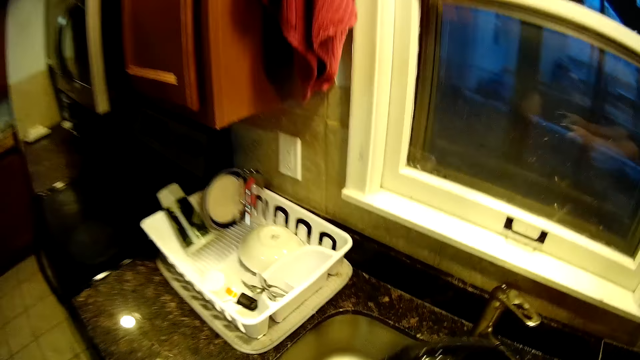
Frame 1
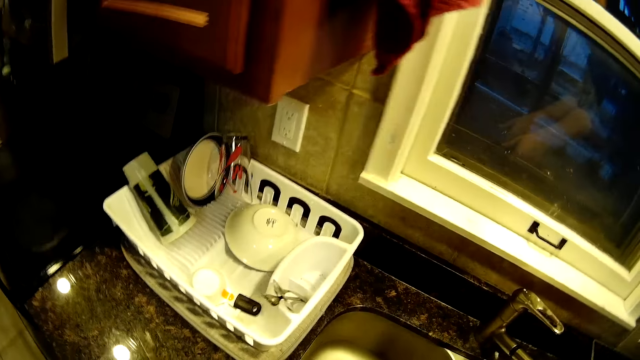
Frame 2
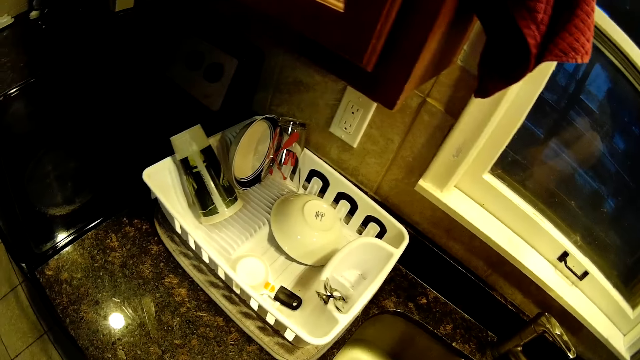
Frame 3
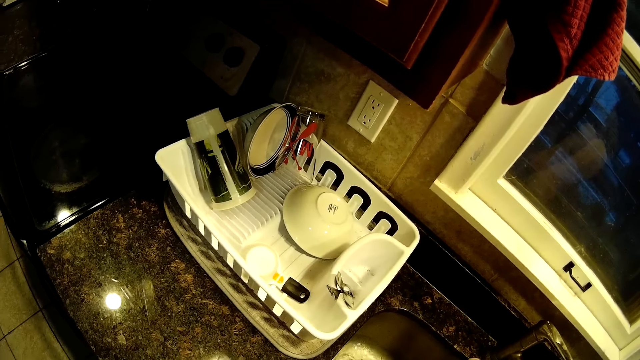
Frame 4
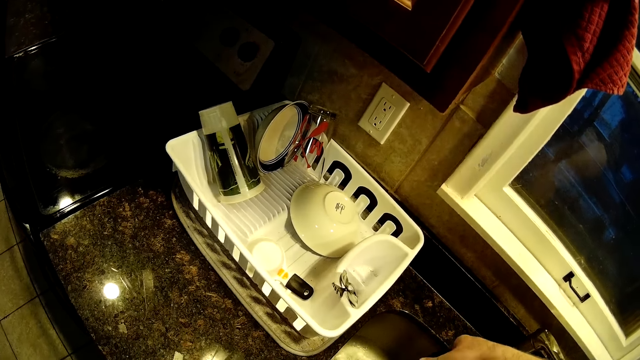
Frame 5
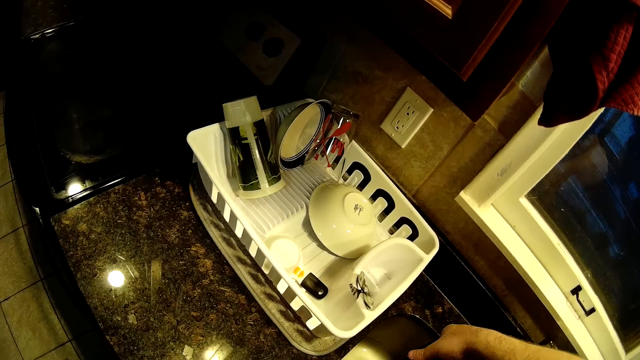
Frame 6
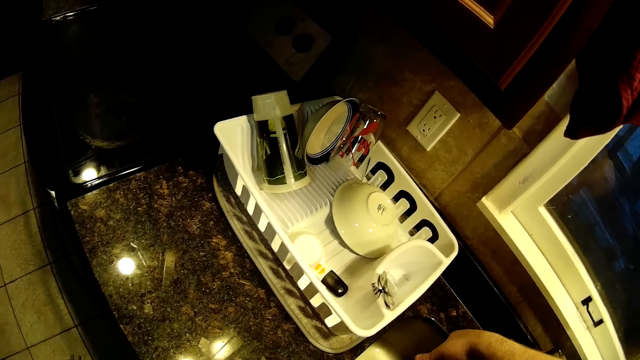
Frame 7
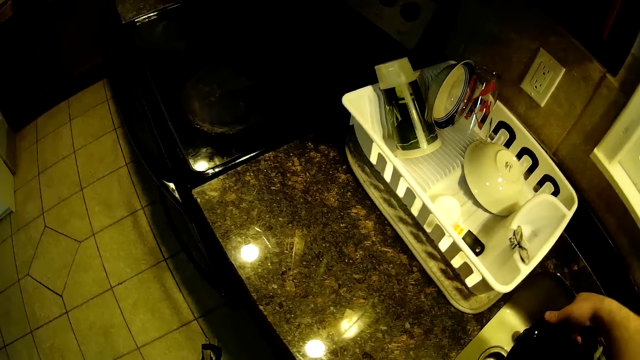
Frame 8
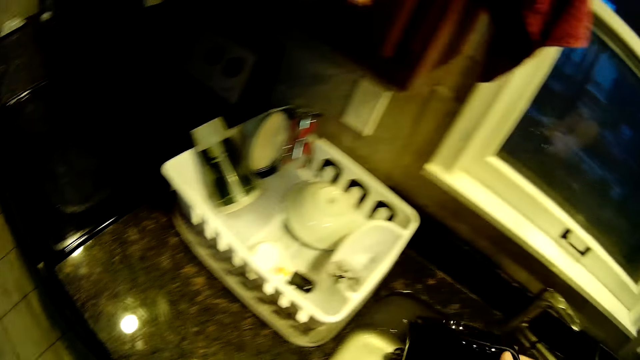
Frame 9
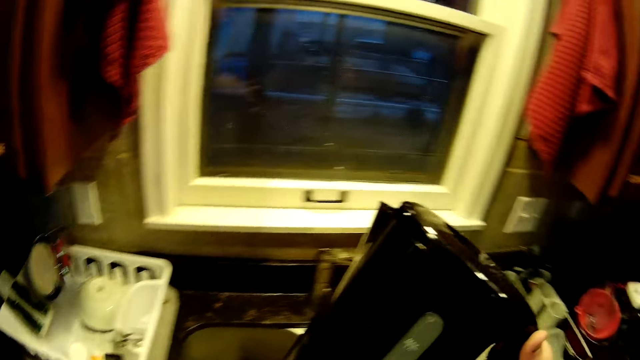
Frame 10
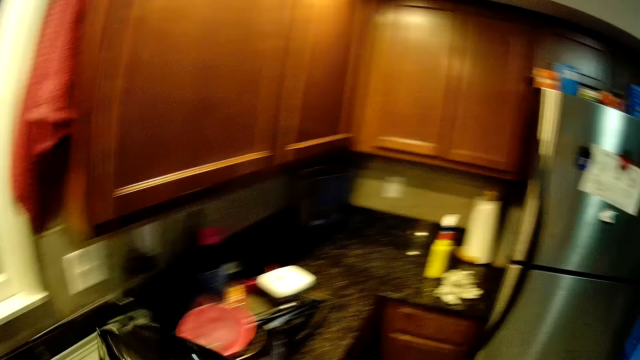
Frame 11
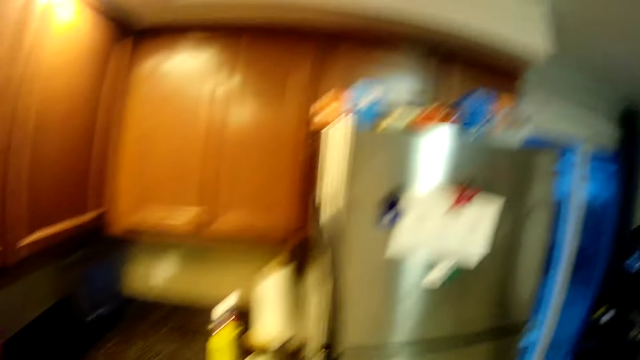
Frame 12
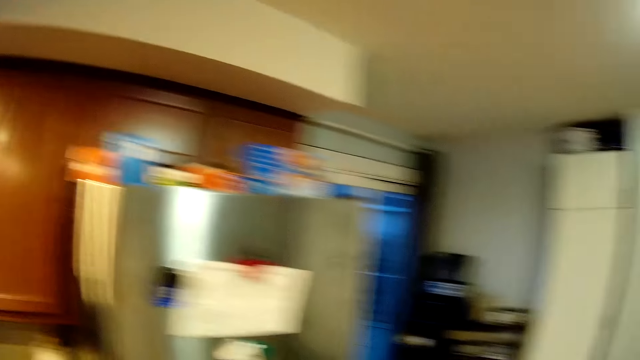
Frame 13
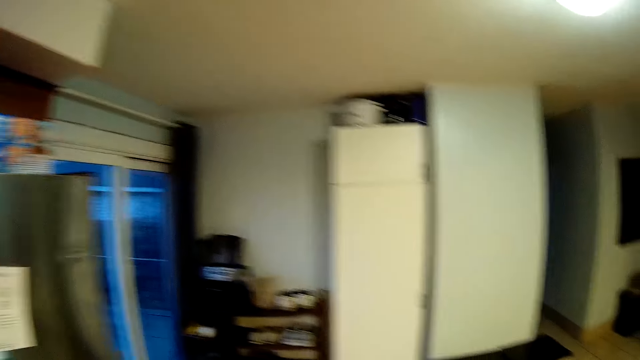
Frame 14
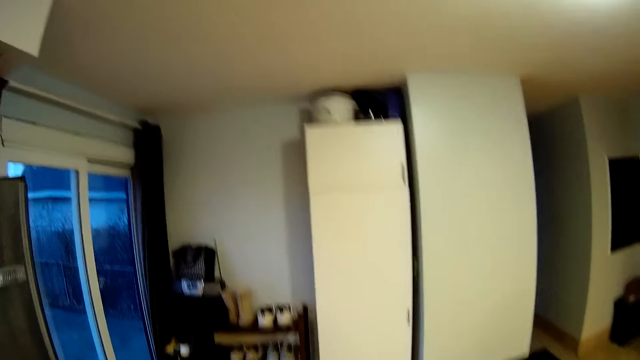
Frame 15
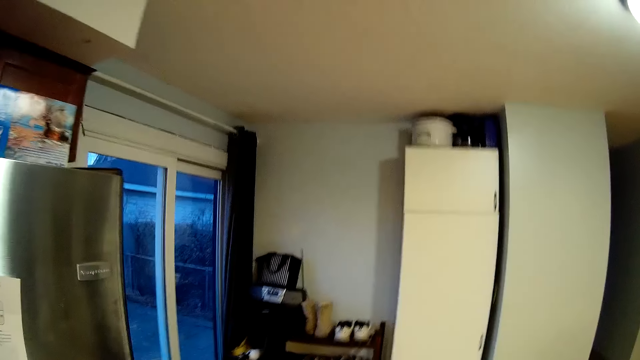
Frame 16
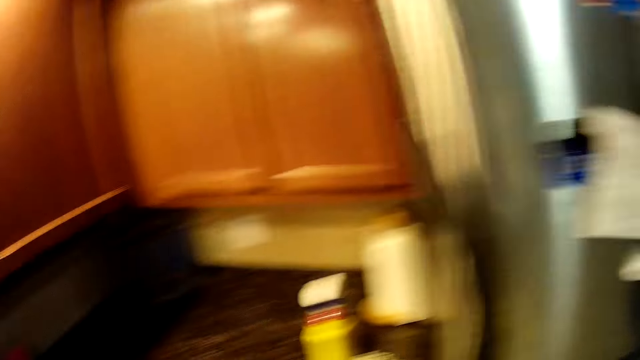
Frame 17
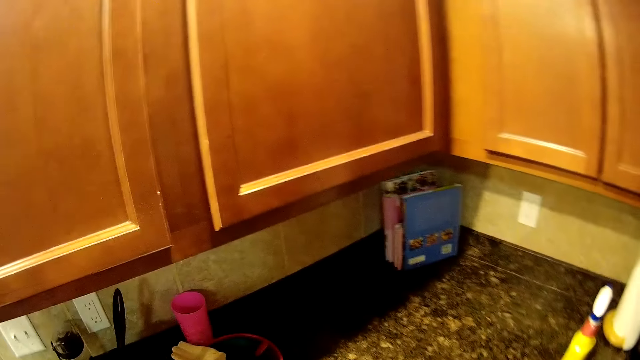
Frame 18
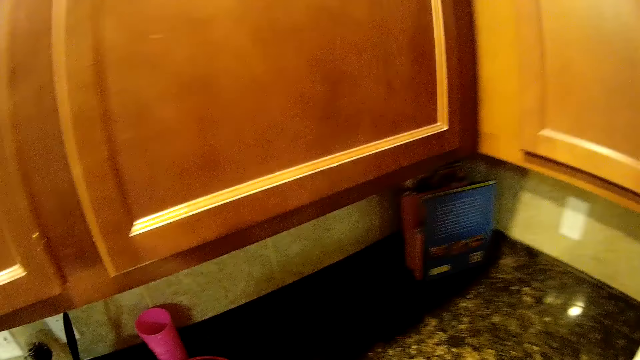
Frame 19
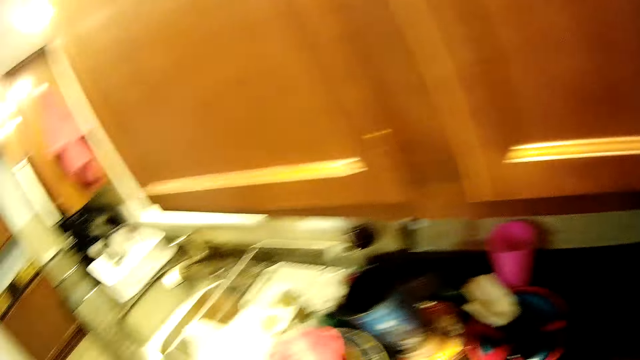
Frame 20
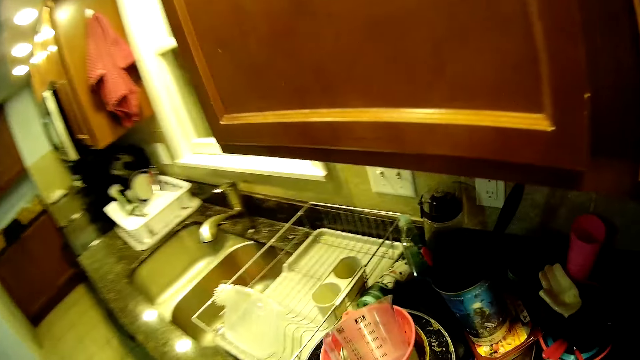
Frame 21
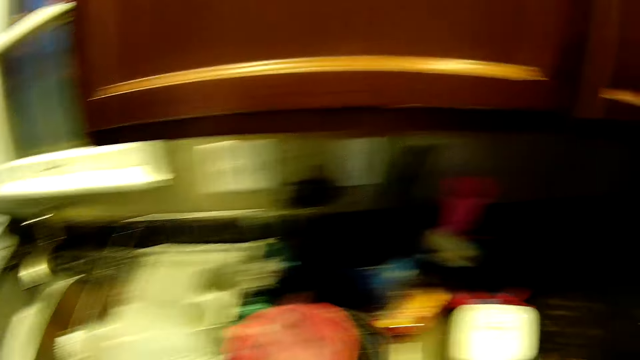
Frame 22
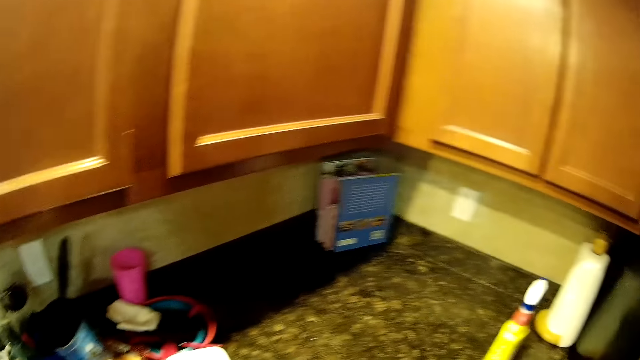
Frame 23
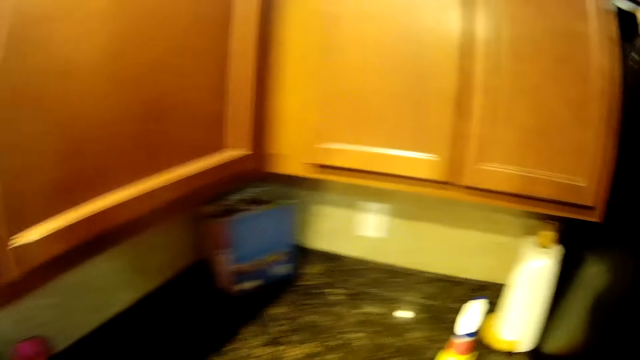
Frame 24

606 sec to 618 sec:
The camera wearer empties the electric kettle. They pour the water in the sink. They walk in the kitchen.

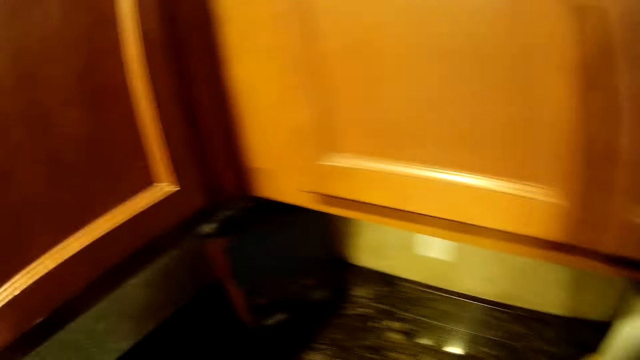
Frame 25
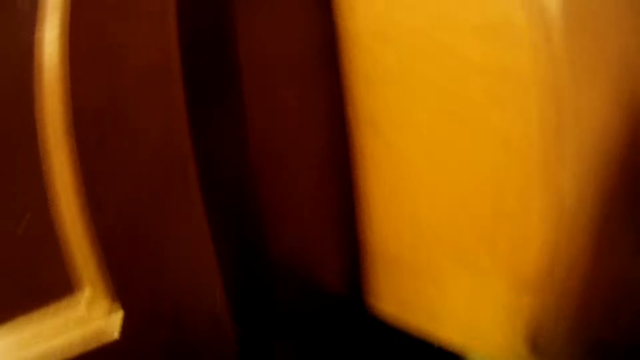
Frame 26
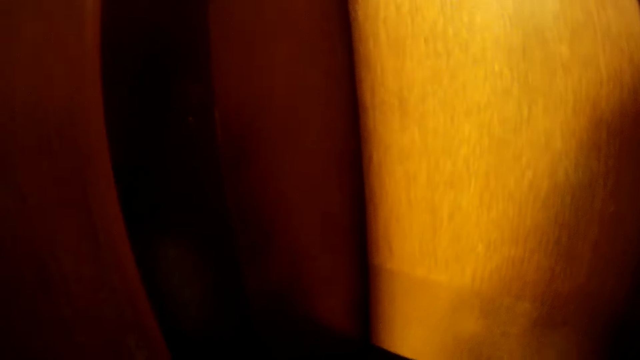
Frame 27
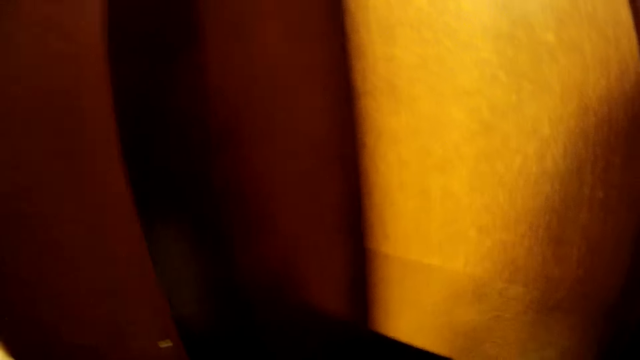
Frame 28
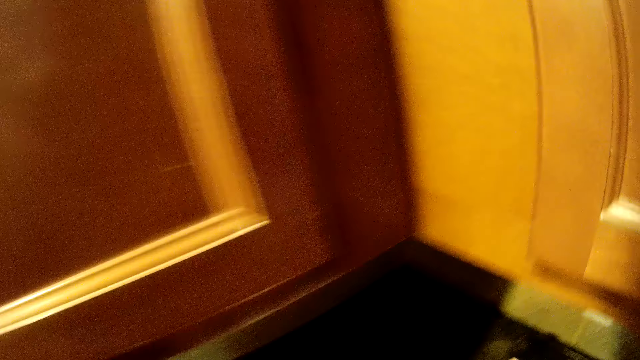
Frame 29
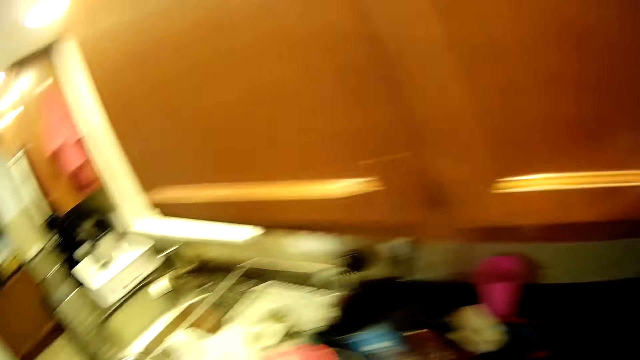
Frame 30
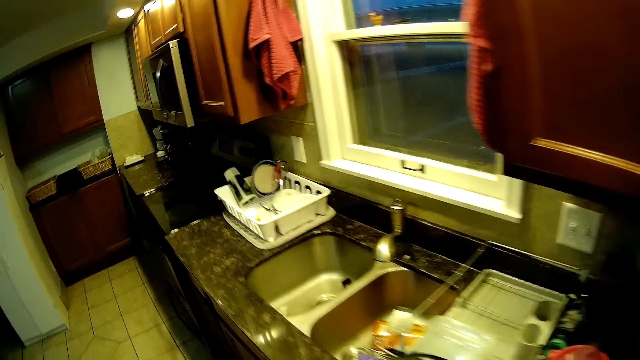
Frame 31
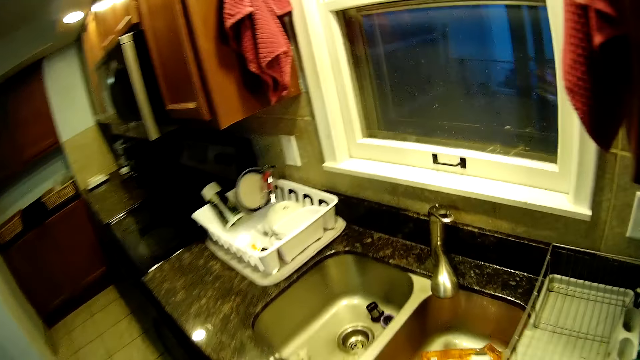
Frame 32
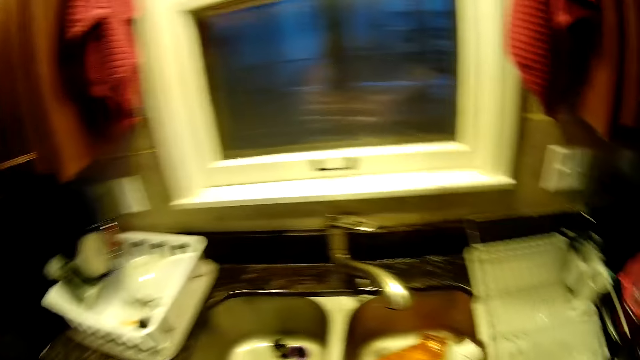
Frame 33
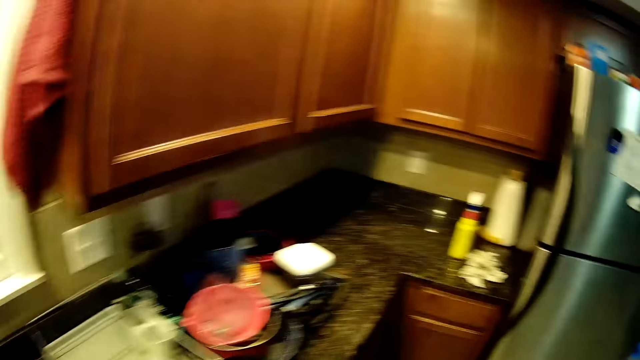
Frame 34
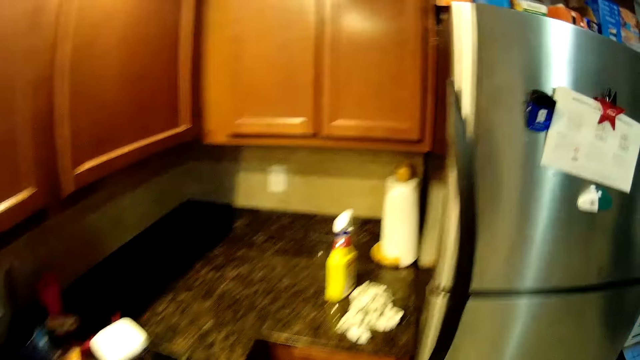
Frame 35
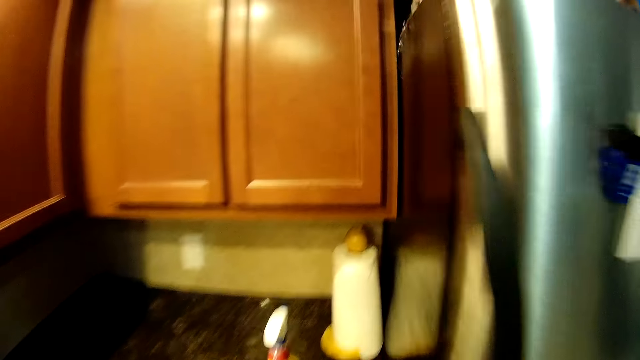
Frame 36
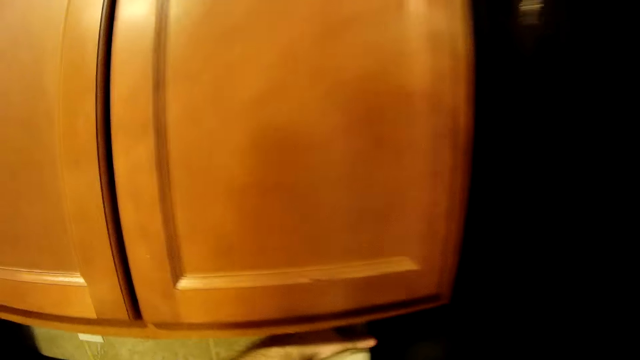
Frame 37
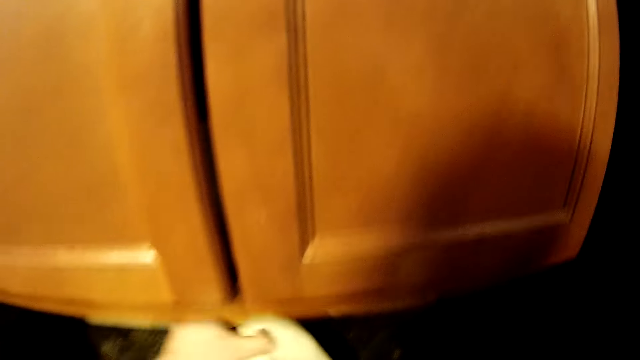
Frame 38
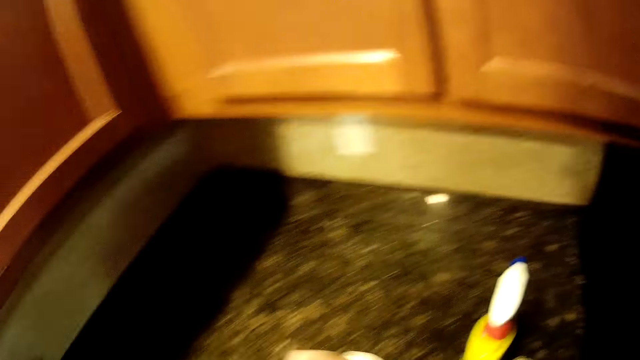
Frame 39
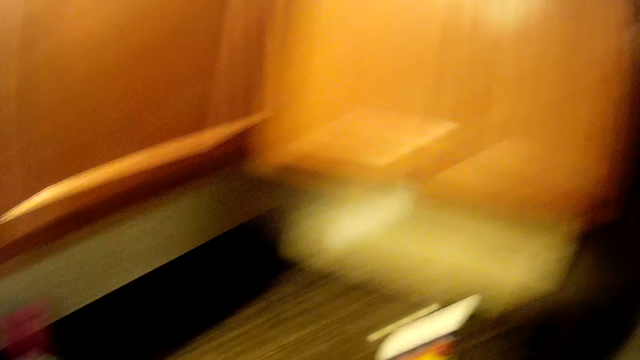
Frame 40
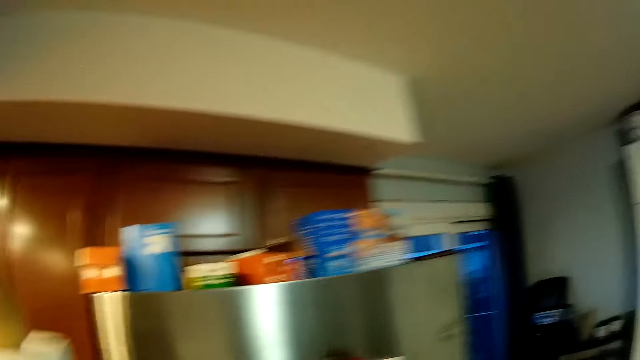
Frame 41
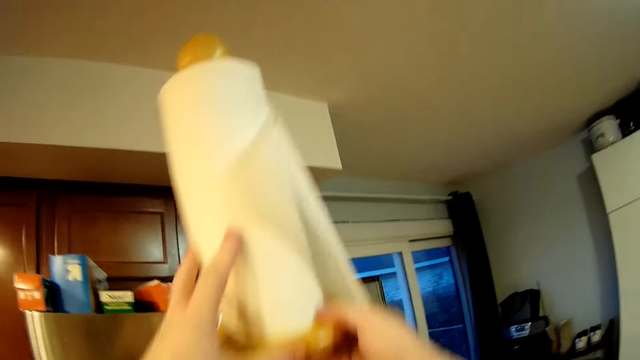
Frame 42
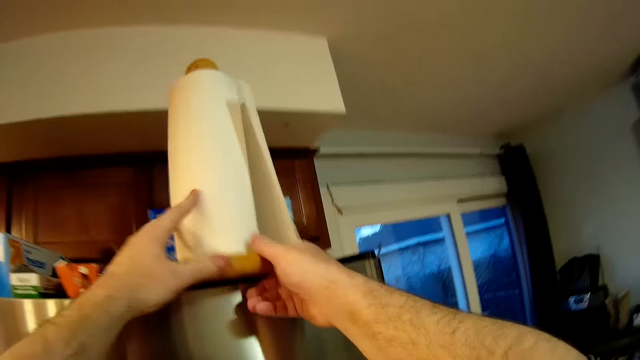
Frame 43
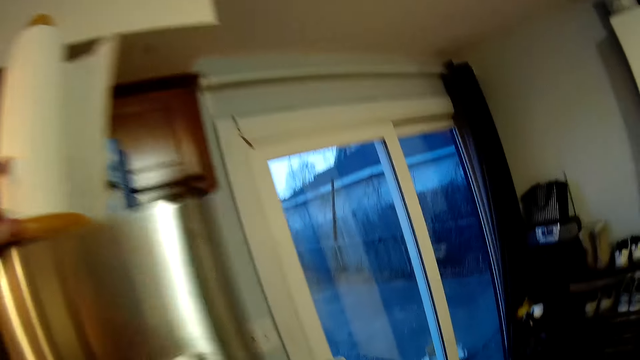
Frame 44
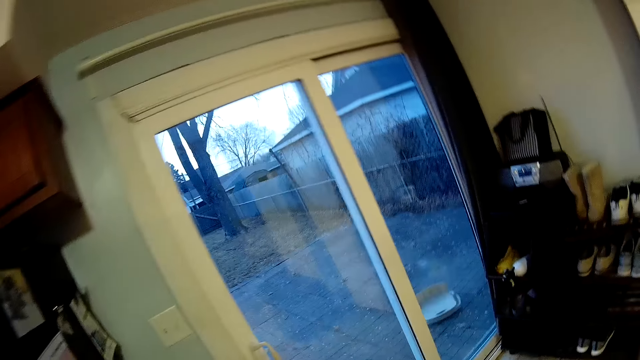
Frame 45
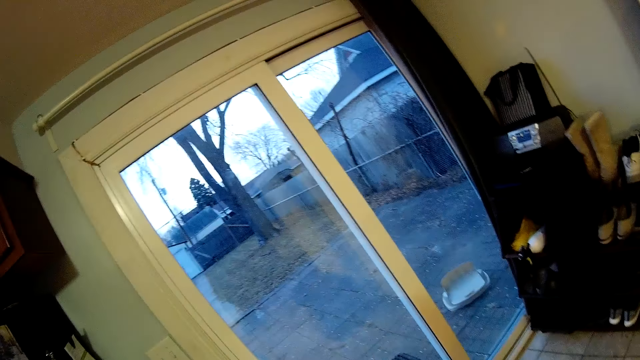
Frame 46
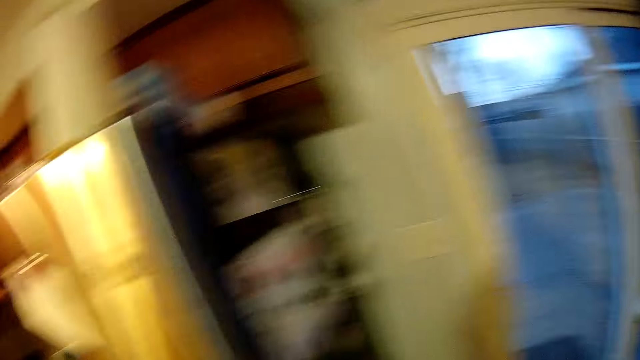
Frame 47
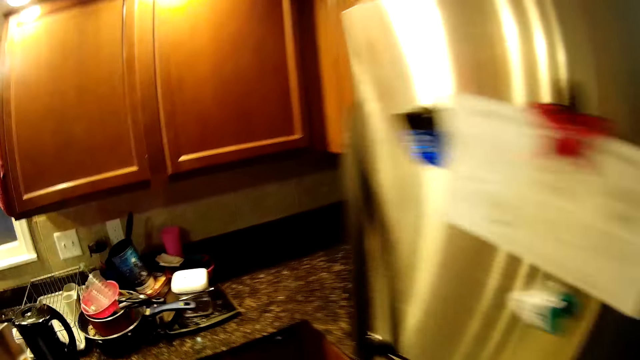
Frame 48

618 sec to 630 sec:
The camera wearer picks up a paper towel from the kitchen counter. They open the cupboard. They place the kitchen towel on the fridge. They walk in the kitchen.
